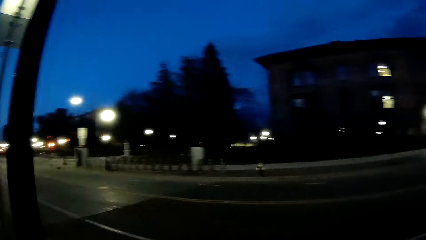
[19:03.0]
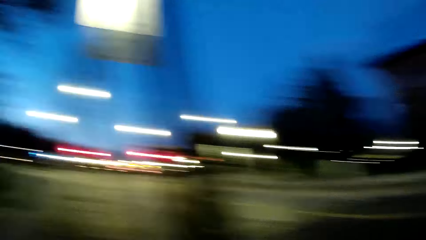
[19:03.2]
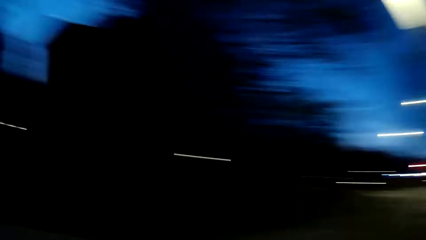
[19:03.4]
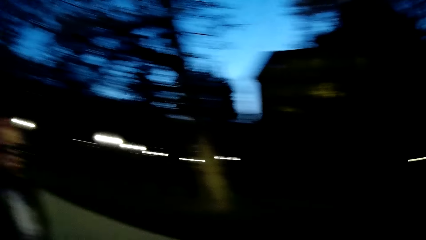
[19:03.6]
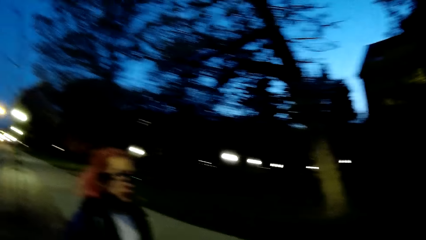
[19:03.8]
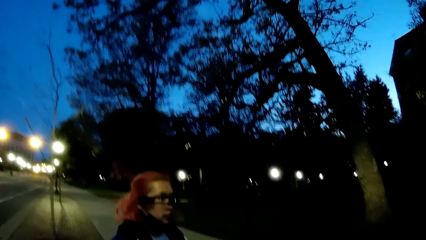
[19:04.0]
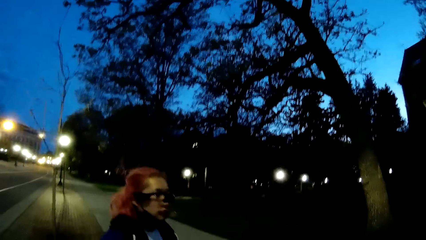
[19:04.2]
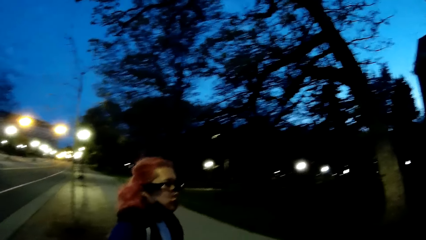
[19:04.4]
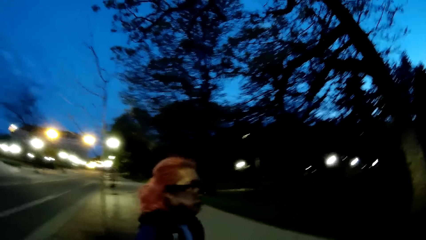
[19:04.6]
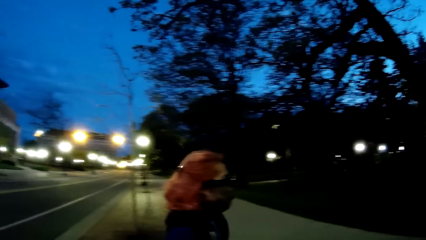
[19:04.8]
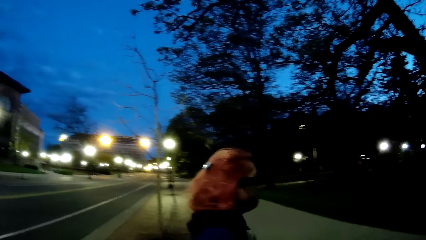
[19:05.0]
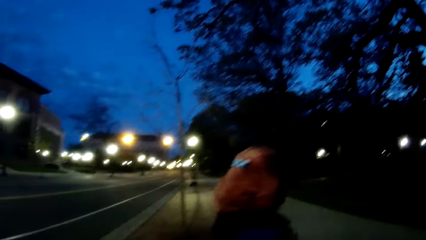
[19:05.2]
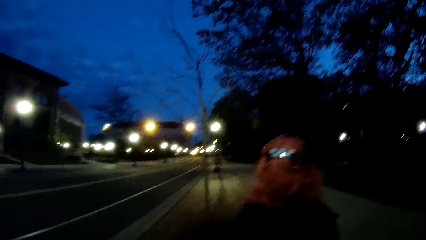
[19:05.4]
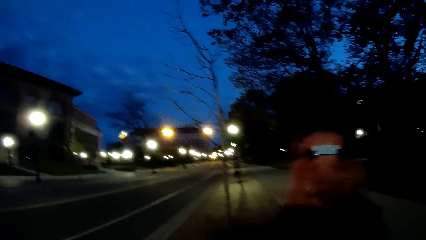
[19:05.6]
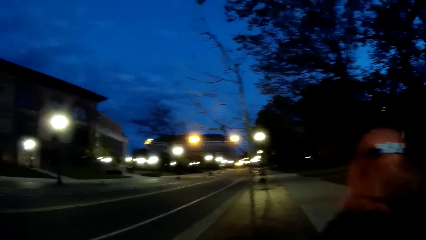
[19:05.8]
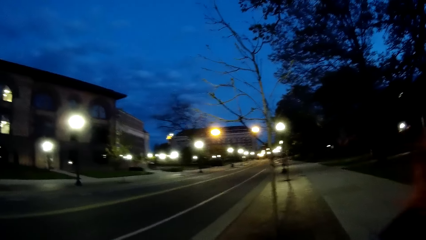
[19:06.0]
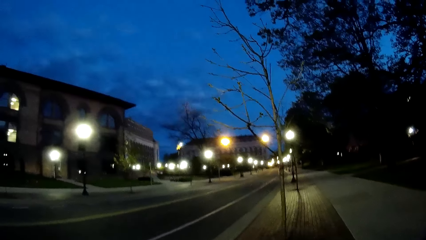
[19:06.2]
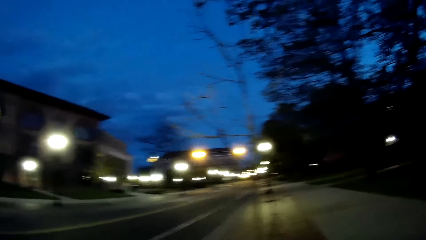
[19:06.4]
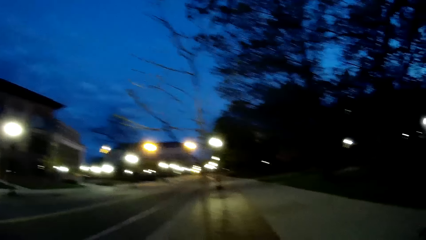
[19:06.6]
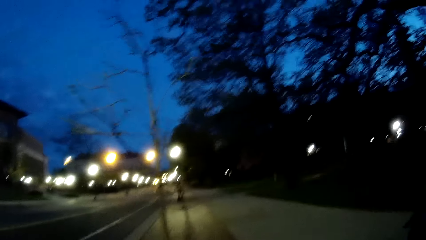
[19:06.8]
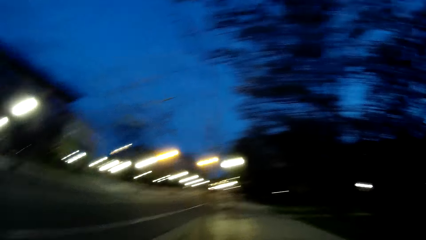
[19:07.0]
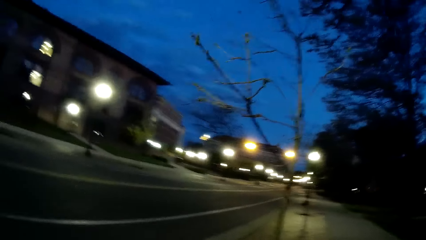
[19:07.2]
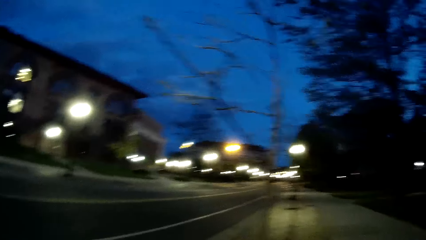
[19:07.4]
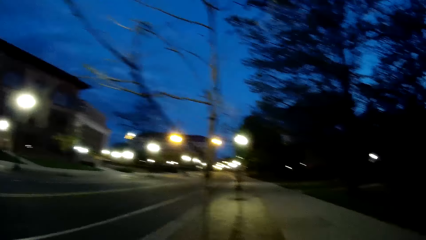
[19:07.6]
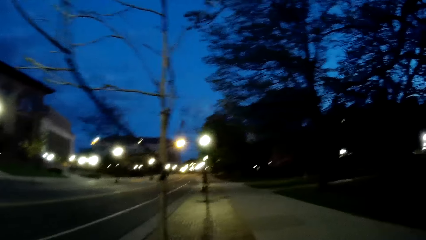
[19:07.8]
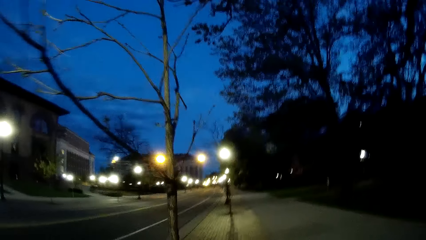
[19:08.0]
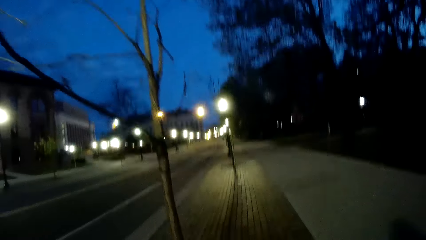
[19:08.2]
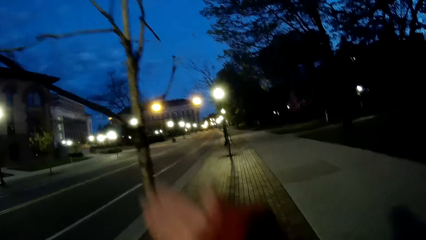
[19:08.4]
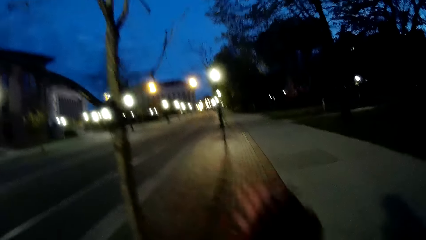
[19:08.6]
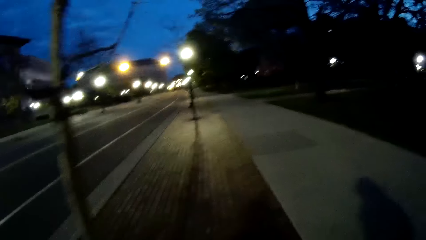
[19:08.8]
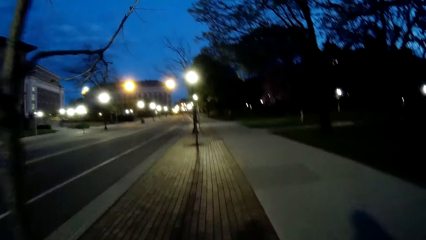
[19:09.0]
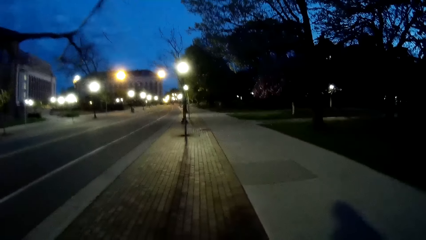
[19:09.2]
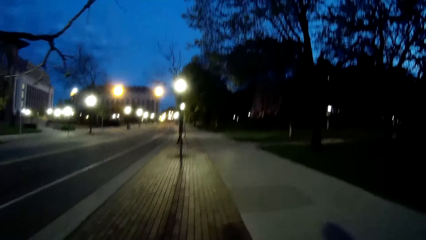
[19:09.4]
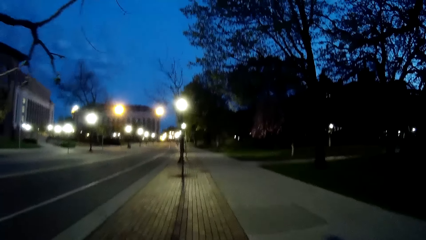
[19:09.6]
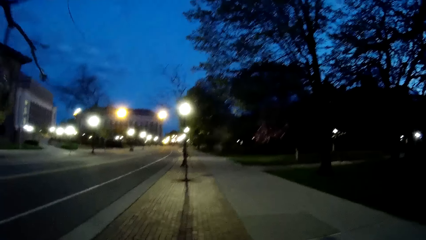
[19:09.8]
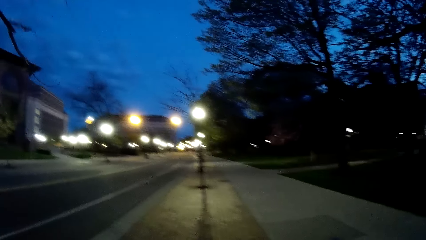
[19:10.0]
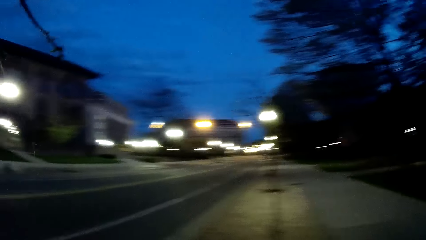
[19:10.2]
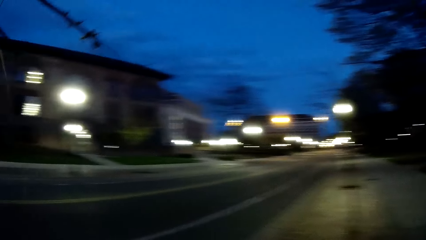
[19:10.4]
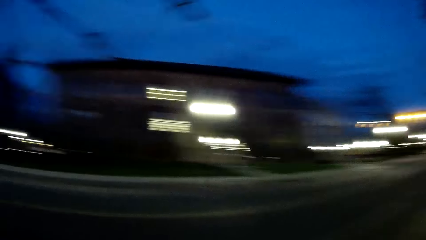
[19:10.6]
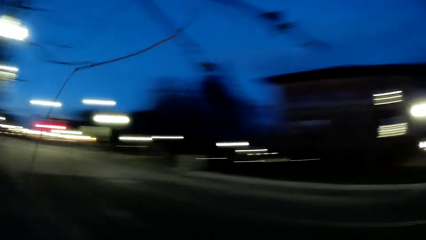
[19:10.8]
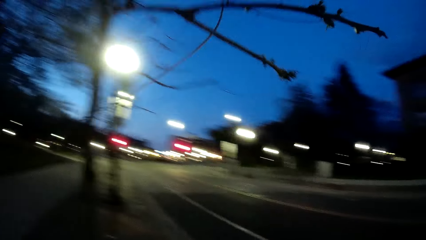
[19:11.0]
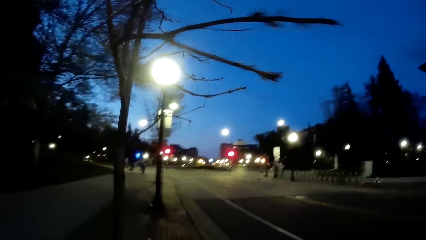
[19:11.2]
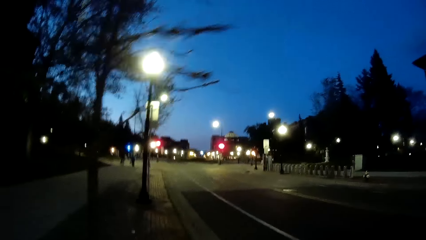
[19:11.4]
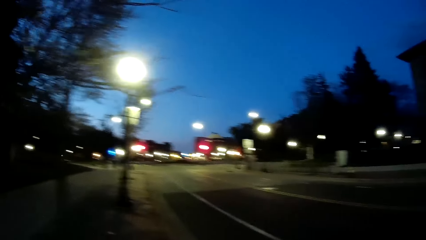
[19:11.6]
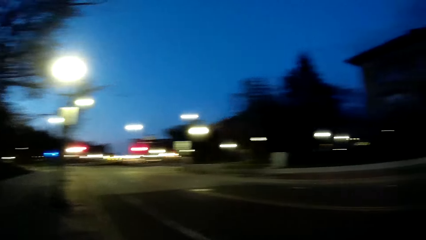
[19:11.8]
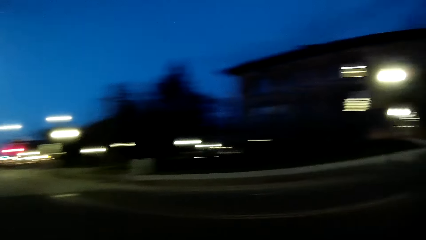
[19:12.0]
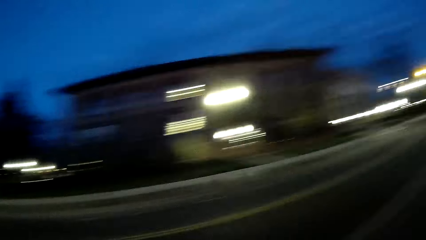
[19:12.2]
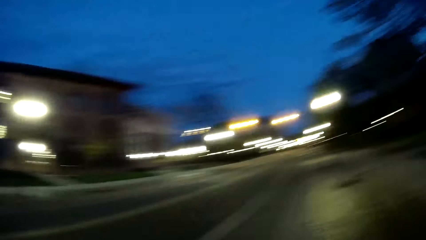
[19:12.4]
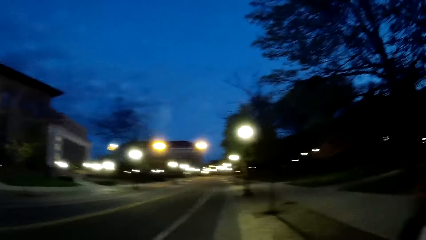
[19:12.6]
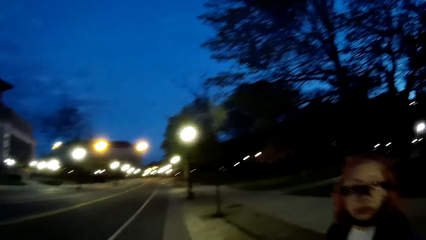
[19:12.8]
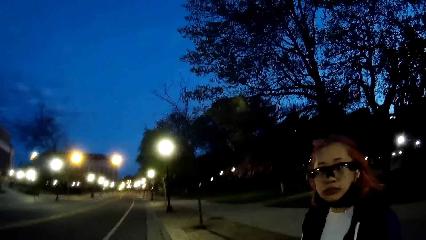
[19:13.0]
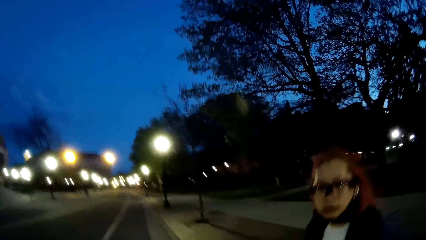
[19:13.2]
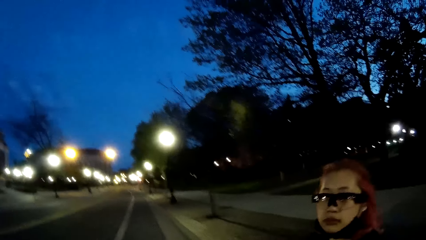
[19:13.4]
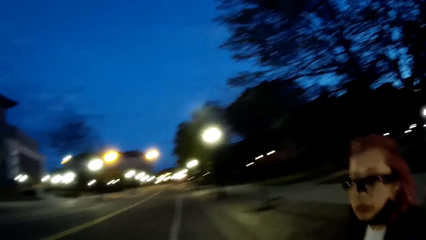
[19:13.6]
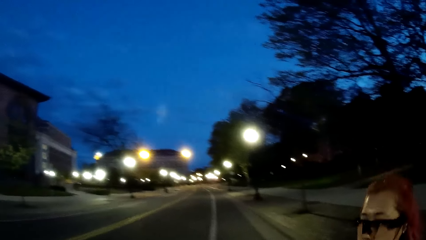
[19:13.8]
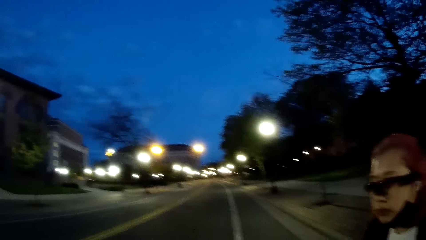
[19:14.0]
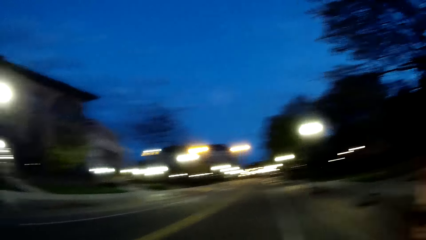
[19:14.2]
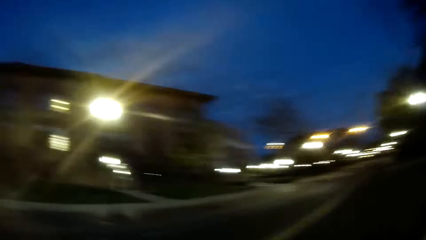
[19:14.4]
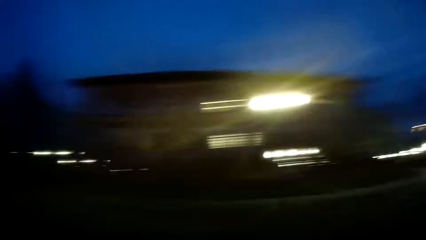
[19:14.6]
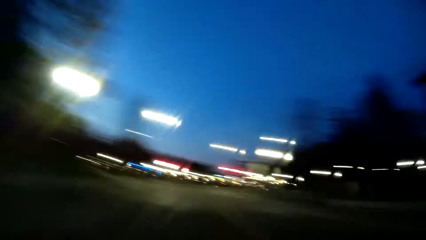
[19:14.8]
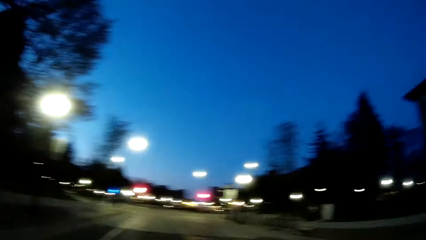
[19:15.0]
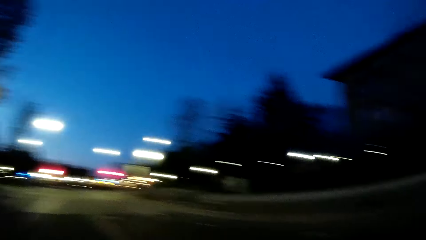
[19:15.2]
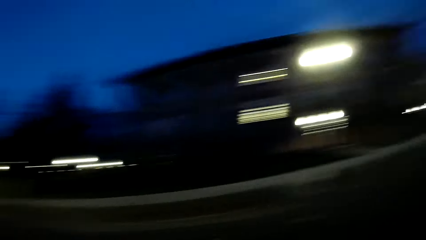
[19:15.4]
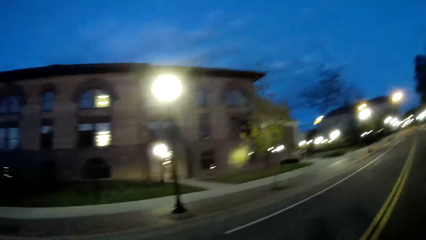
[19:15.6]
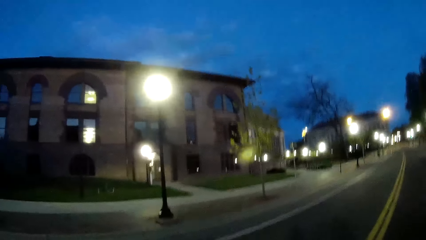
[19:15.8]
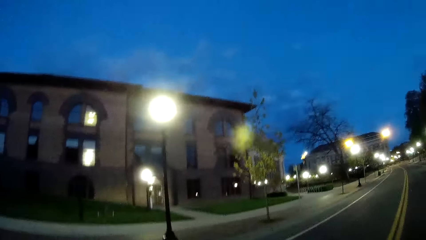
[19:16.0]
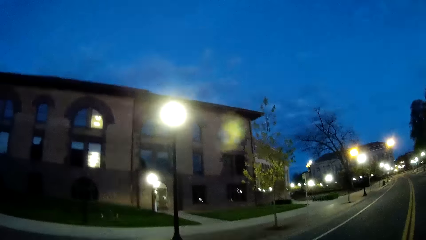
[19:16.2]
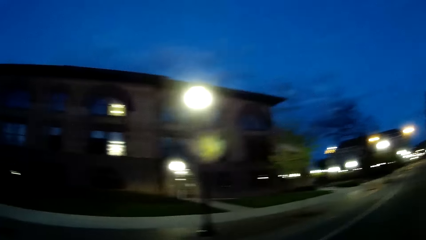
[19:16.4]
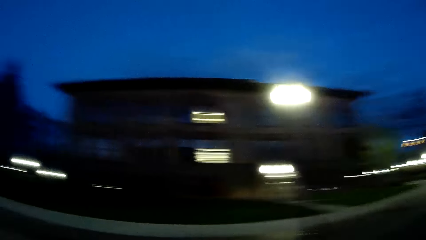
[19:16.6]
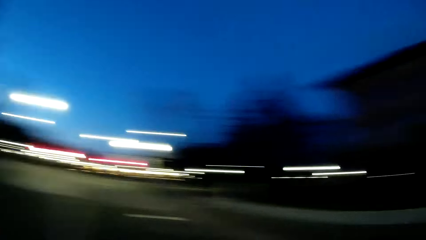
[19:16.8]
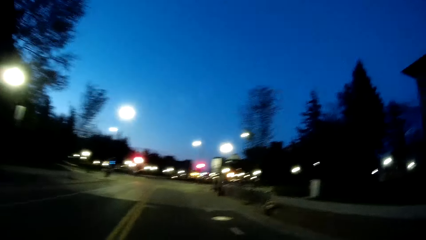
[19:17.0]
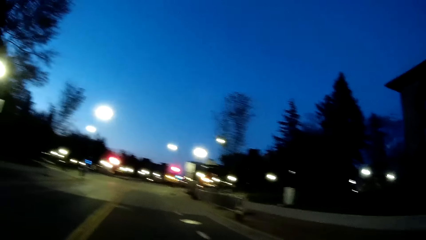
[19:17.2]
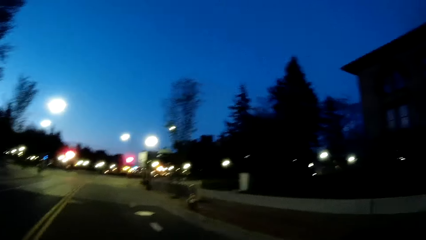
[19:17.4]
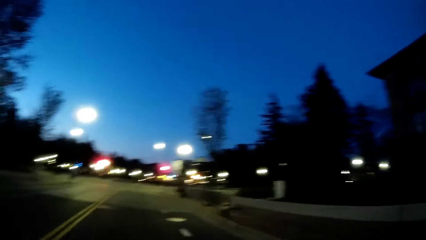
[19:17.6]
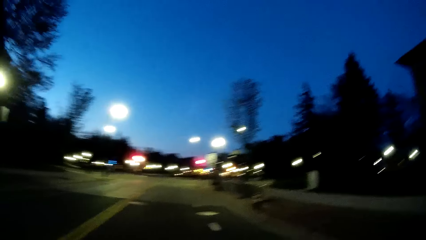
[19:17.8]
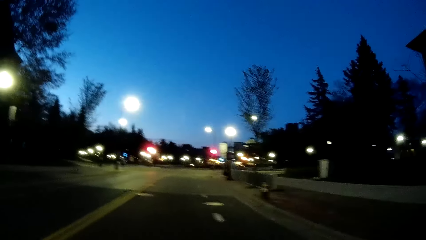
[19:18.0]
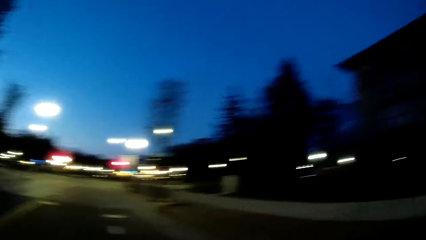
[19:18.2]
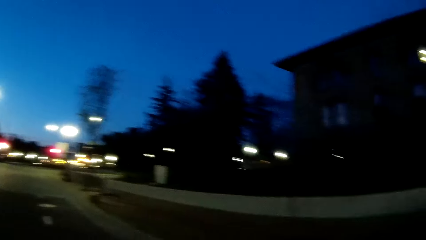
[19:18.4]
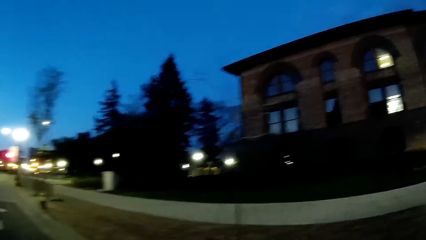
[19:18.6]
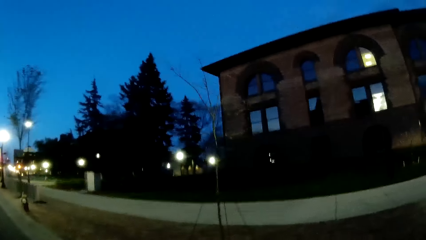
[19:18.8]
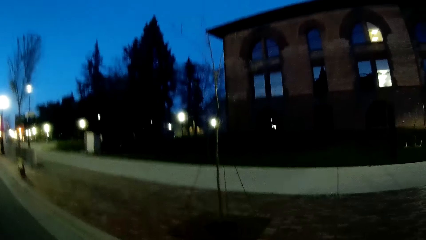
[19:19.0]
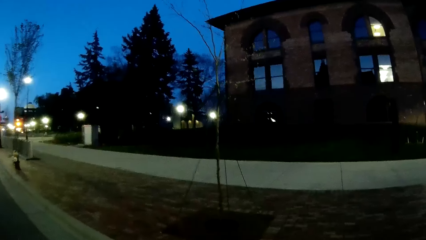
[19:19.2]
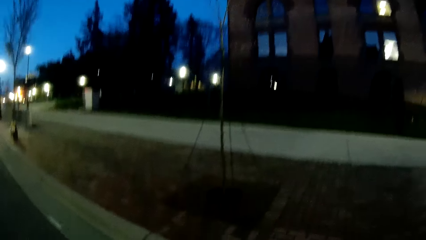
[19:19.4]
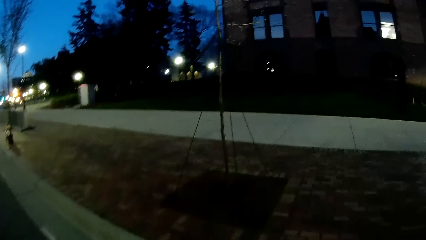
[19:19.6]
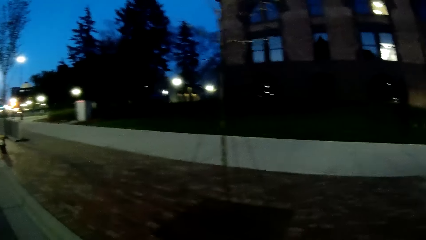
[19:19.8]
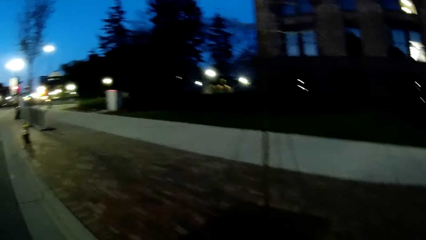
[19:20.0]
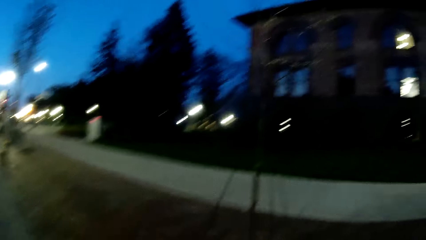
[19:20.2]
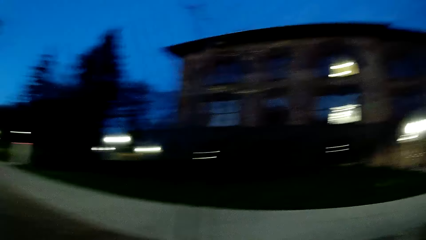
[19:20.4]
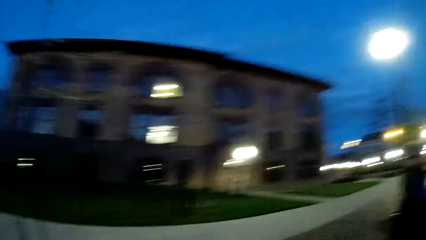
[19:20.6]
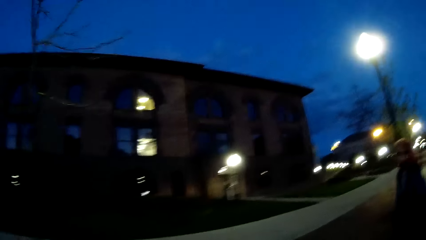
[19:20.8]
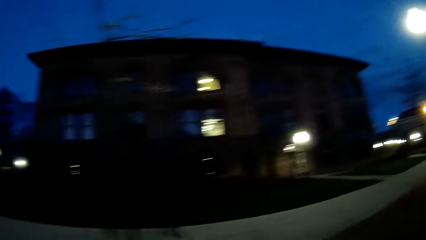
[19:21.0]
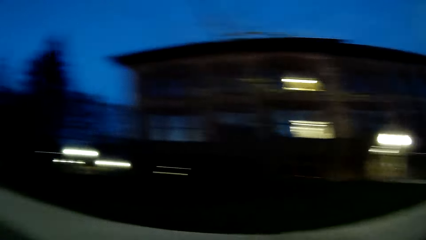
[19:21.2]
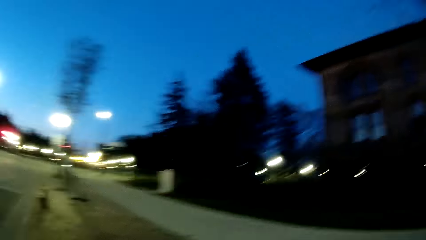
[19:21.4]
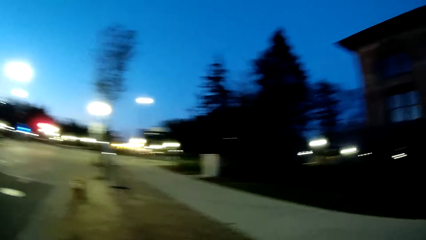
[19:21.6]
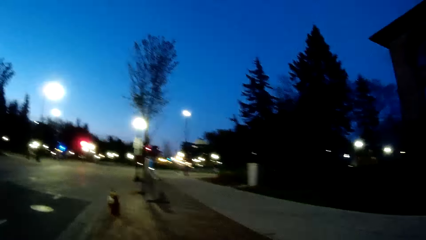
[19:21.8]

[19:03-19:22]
The camera wearer interacts with the woman. She looks on her left and looks on her right. She crosses a road to a walkway.
